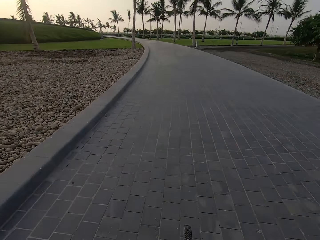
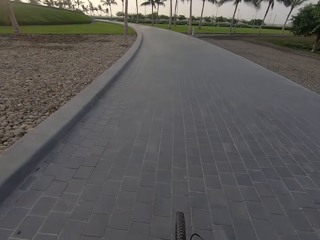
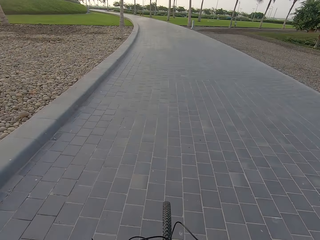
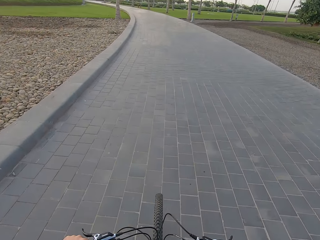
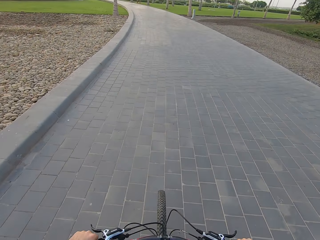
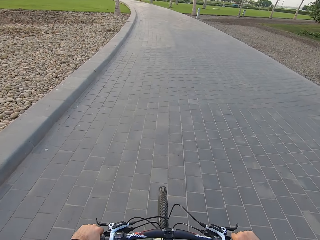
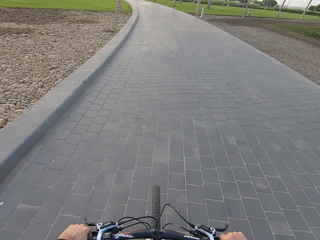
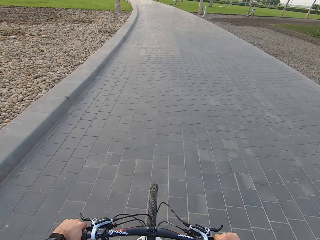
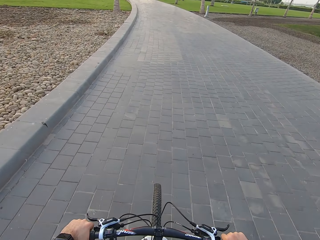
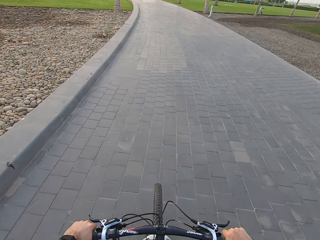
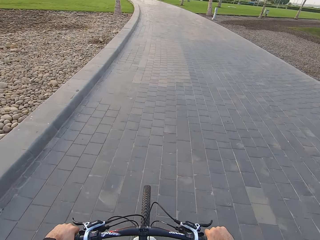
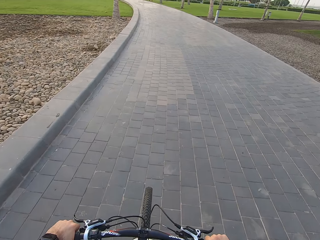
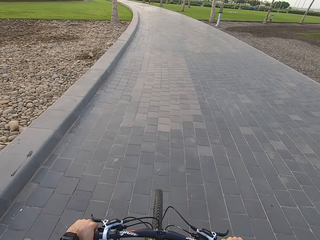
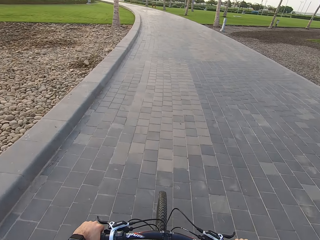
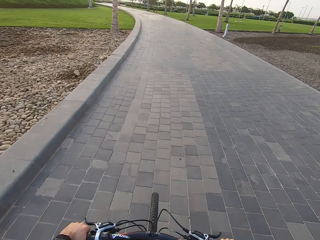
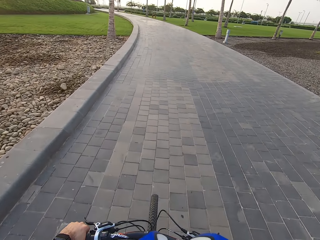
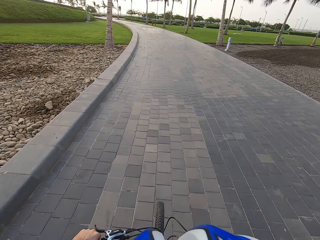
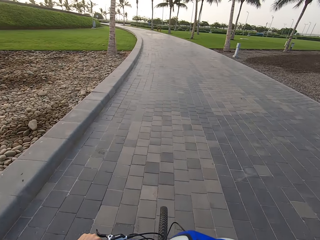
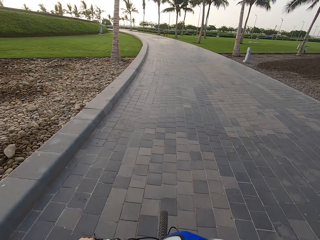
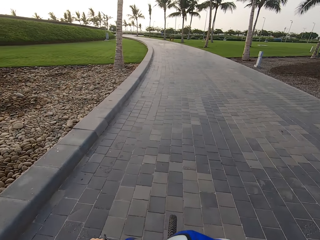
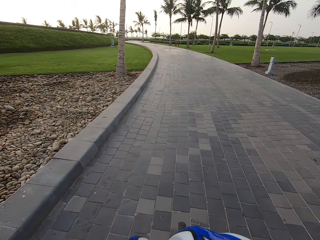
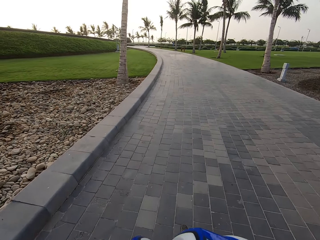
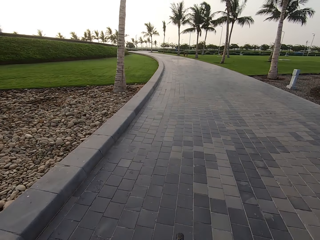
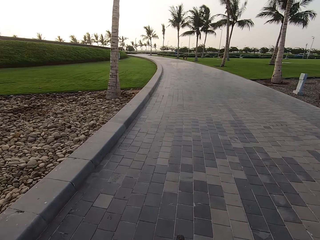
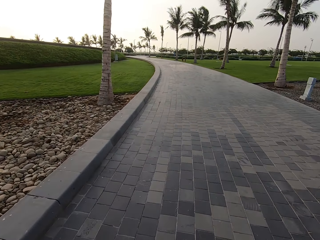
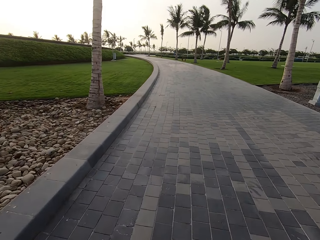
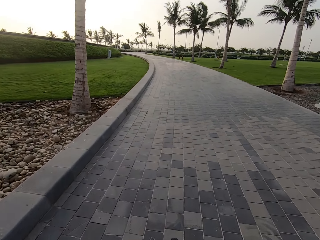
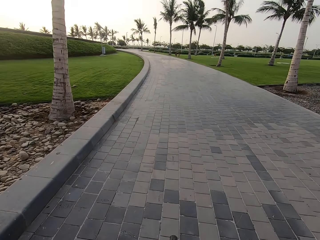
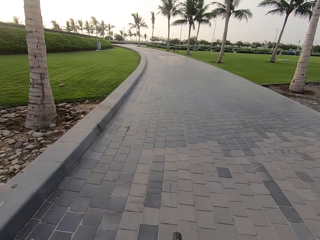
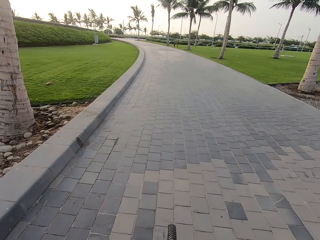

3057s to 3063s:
The camera wearer rides a bicycle.

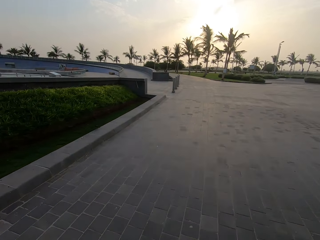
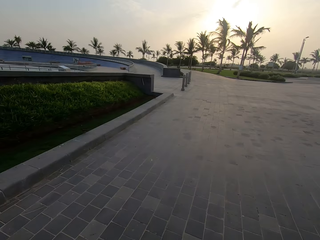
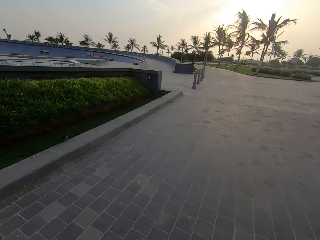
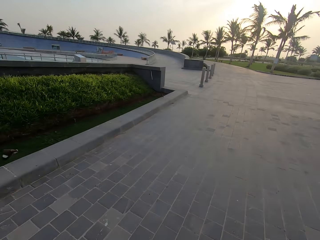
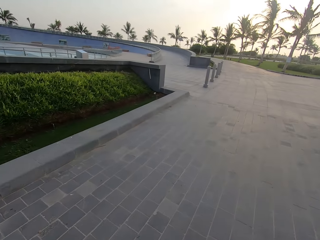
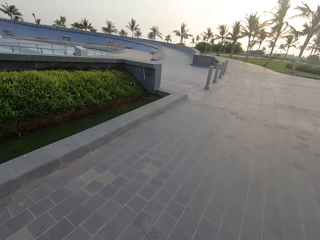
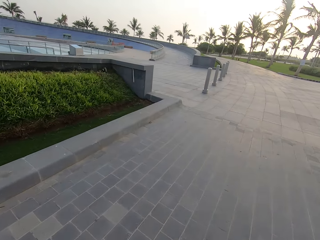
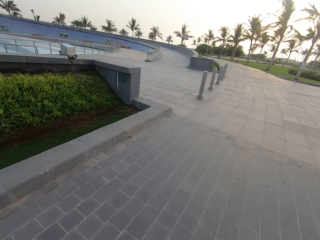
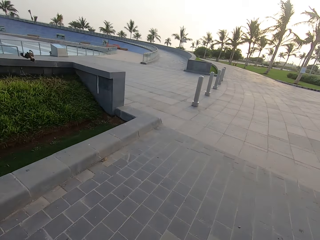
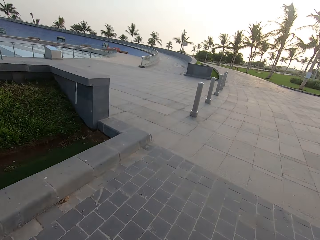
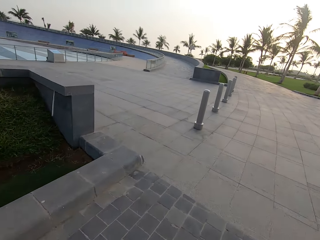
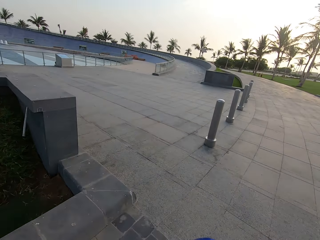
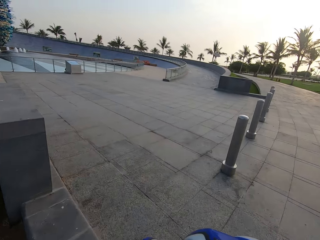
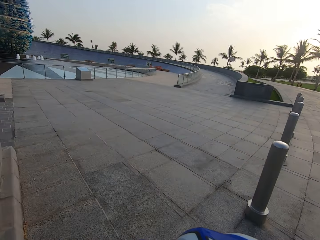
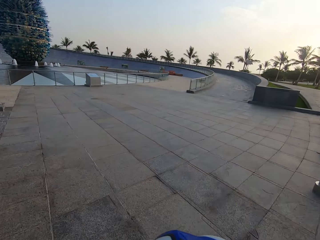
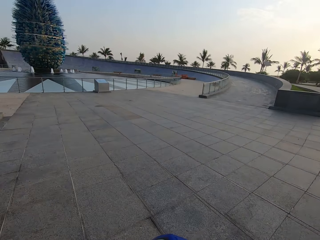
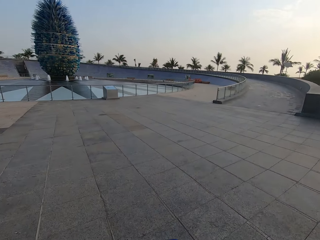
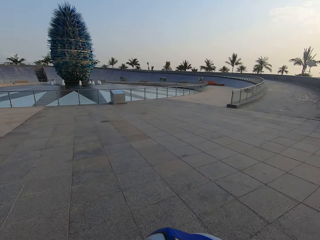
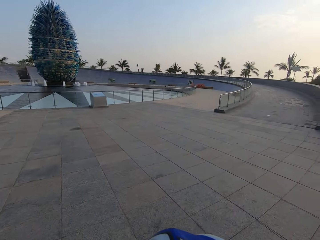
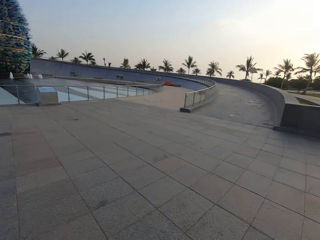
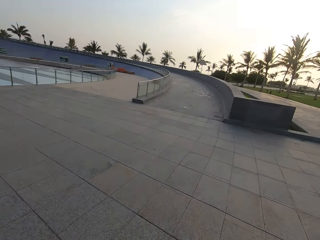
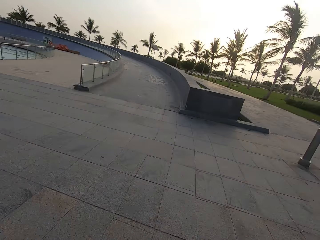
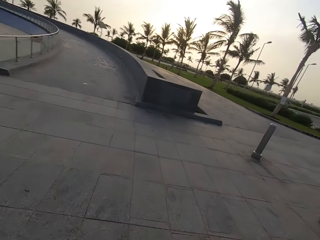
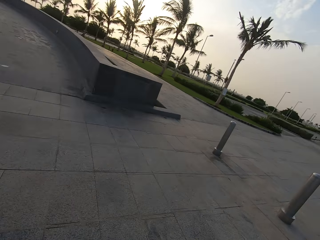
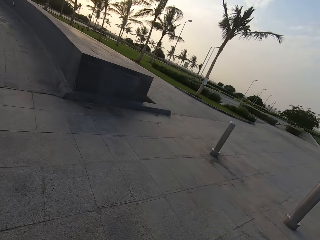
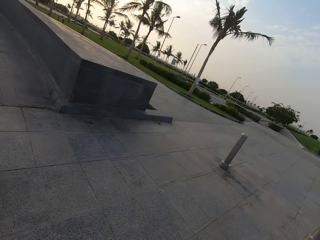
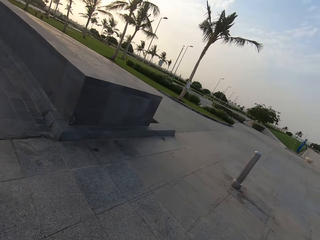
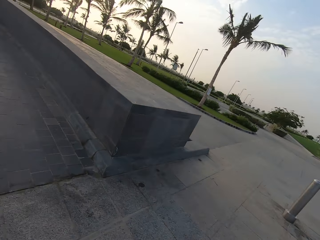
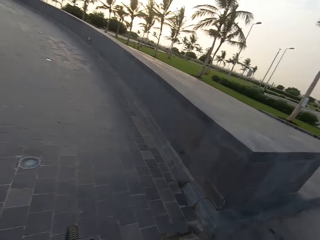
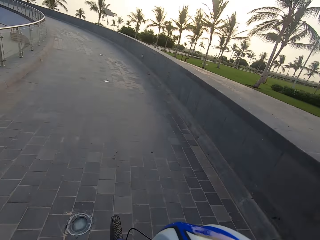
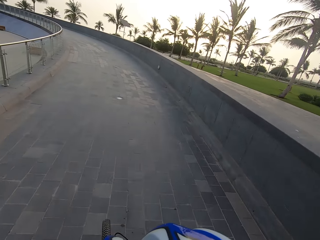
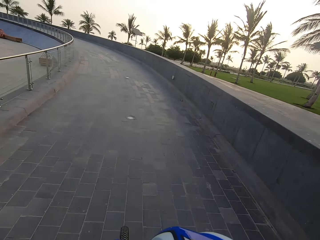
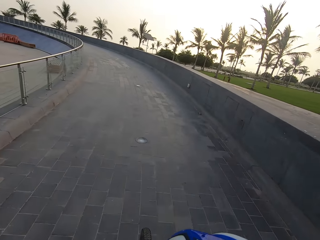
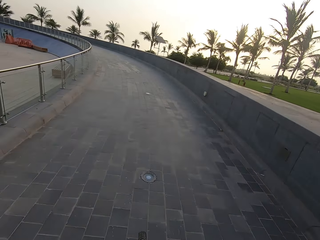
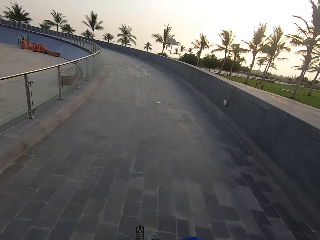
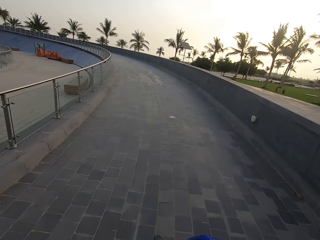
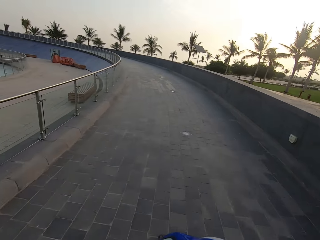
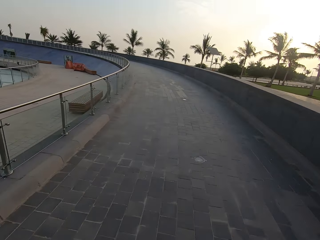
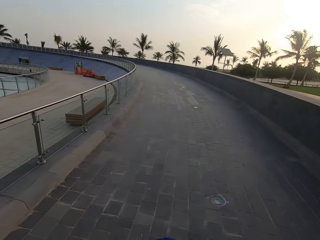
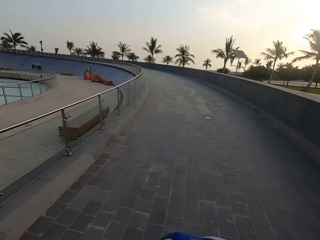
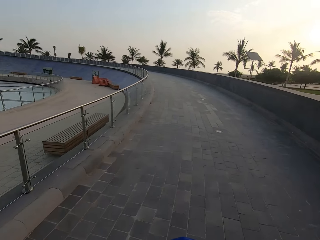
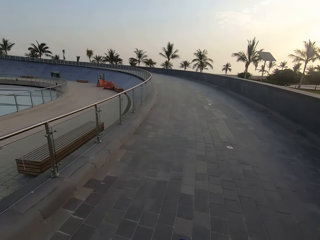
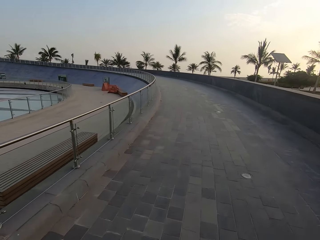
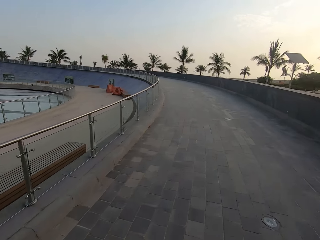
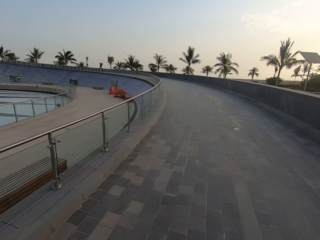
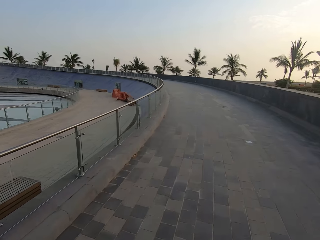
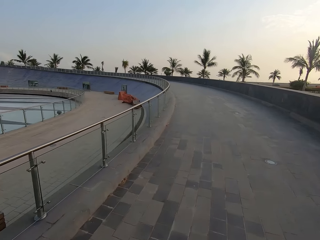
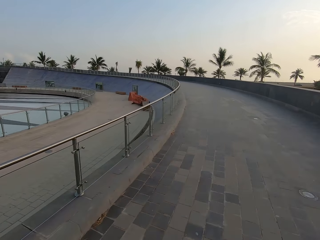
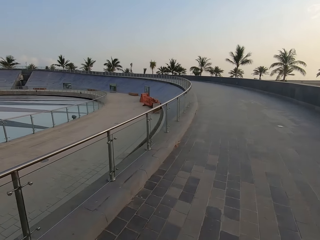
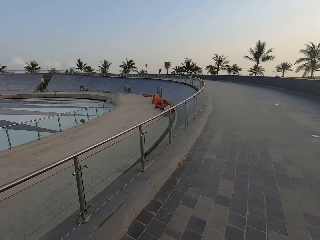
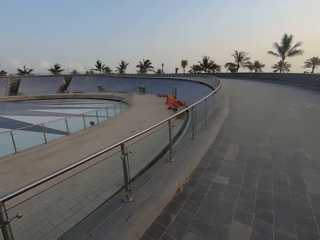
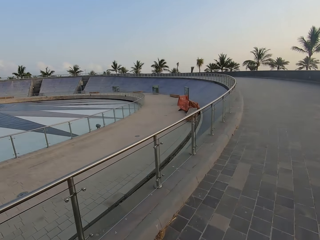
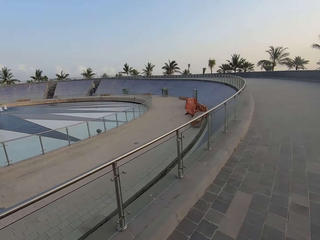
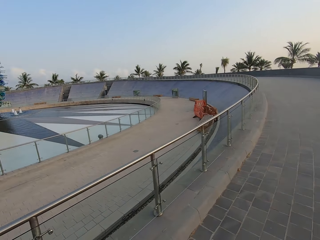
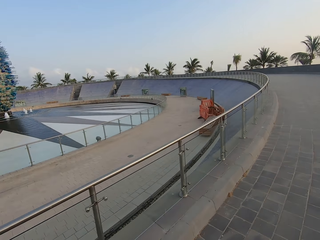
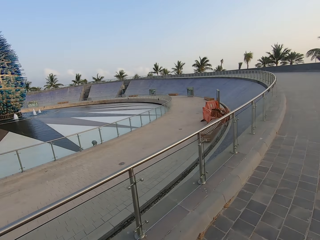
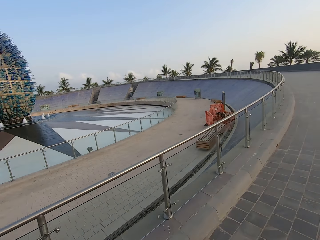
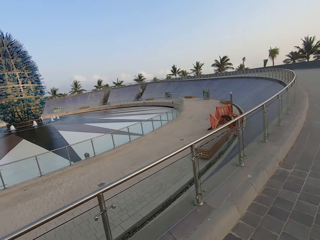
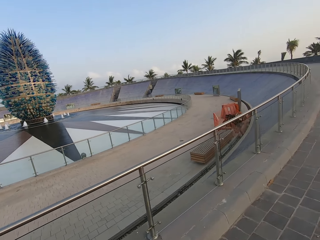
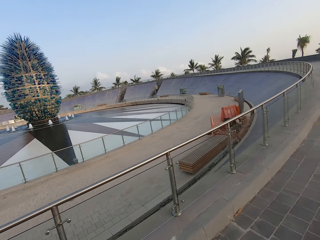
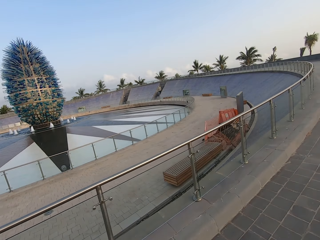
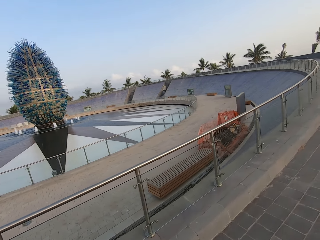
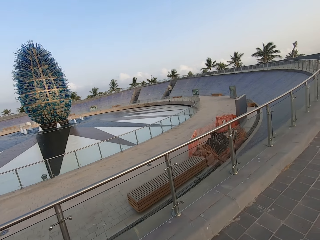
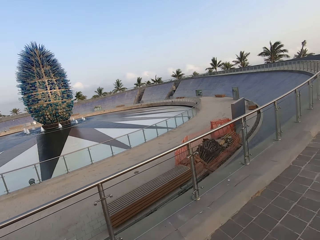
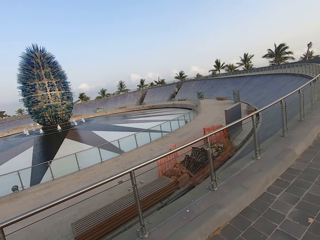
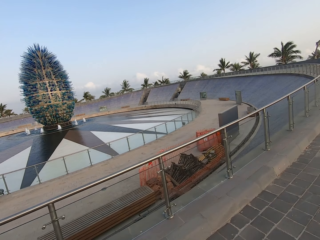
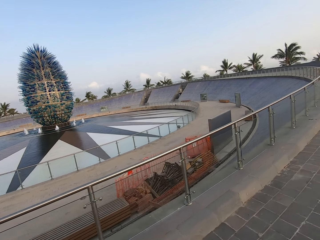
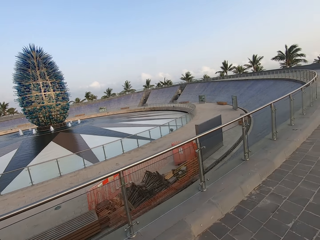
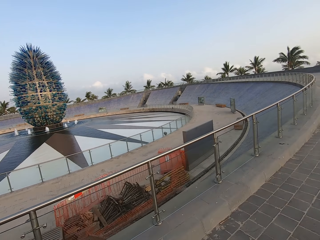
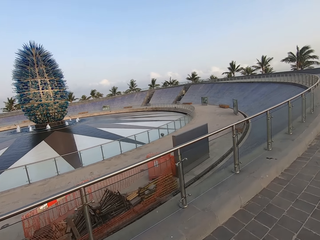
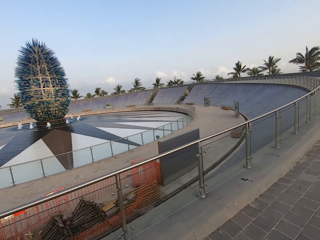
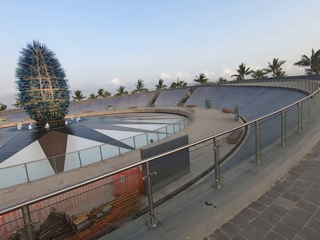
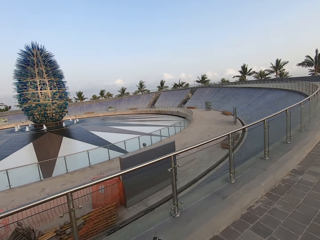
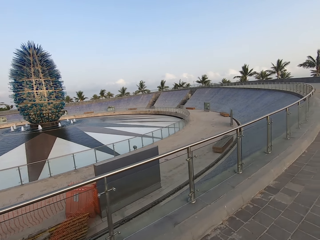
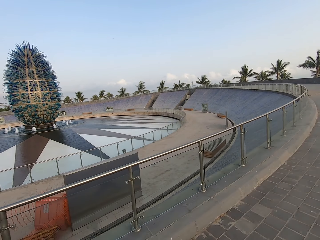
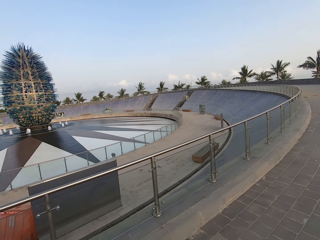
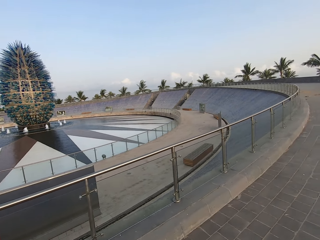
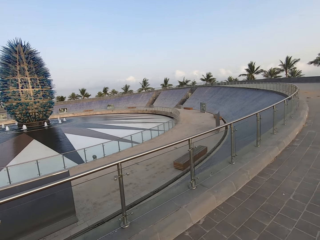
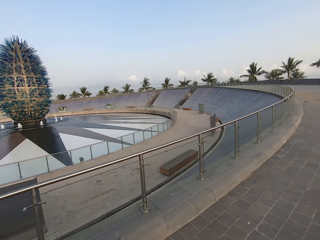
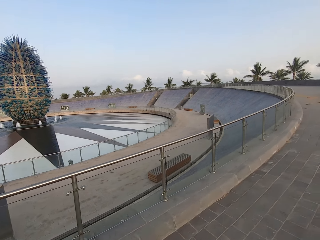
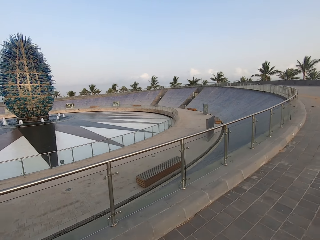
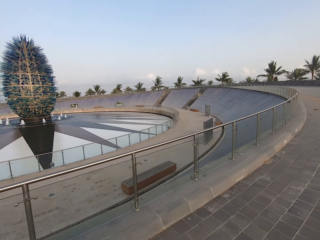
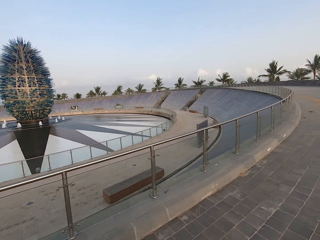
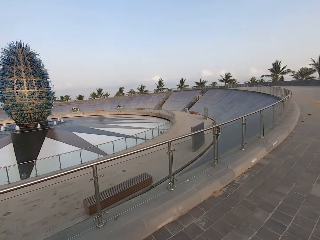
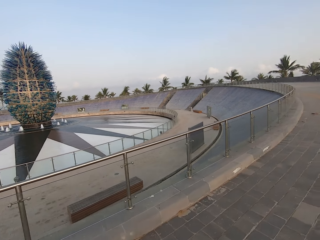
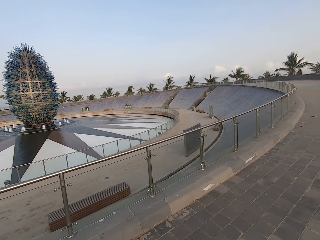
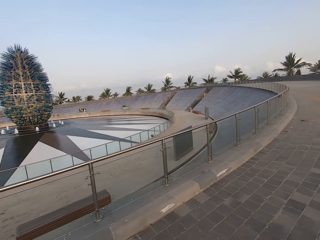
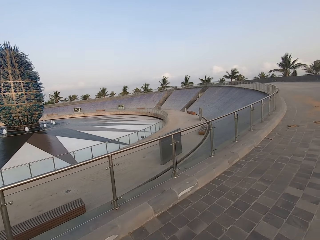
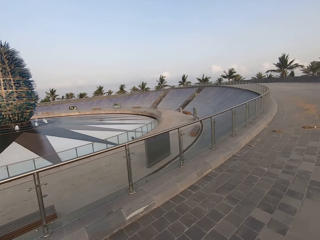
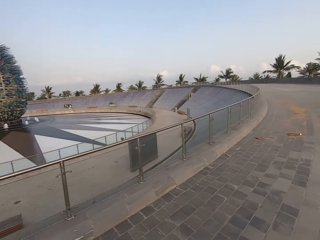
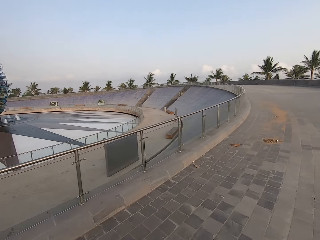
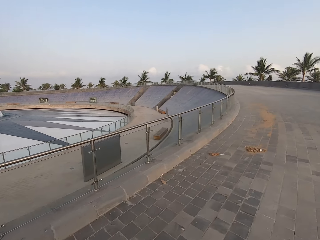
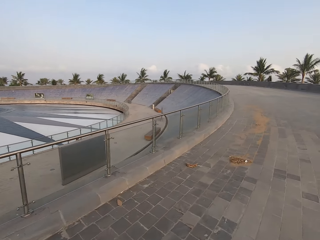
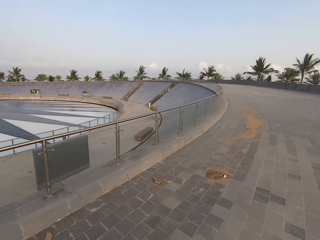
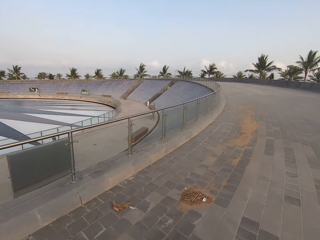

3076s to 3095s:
The camera wearer looks around the road. They ride a bicycle. They look around the road.
